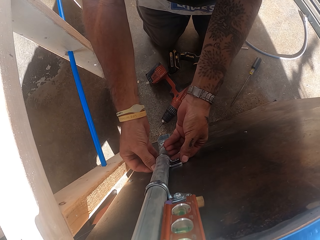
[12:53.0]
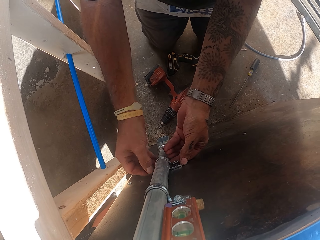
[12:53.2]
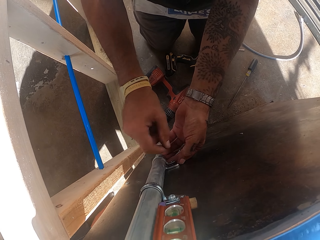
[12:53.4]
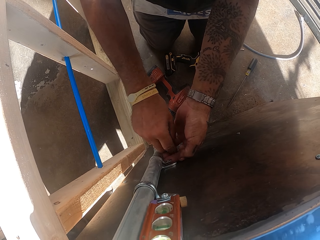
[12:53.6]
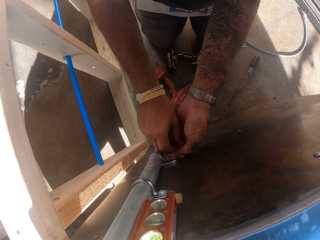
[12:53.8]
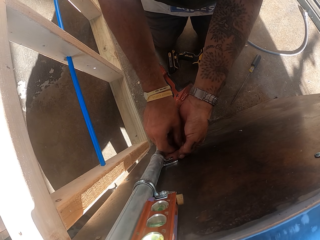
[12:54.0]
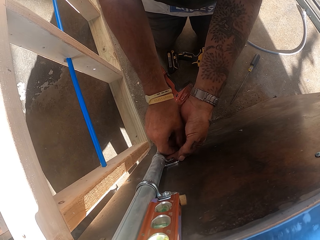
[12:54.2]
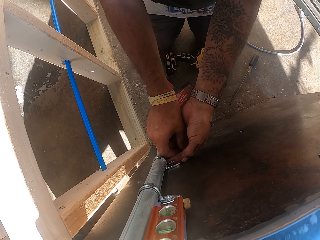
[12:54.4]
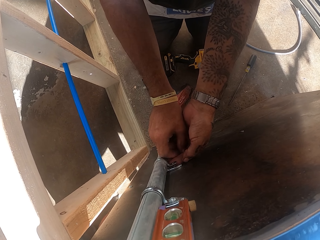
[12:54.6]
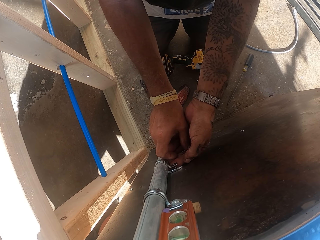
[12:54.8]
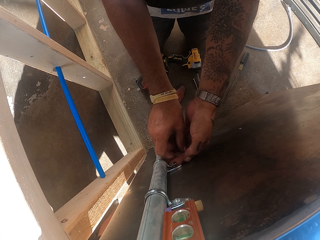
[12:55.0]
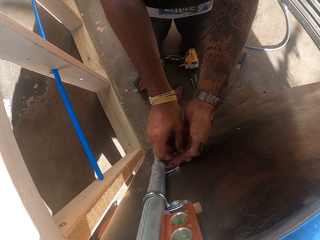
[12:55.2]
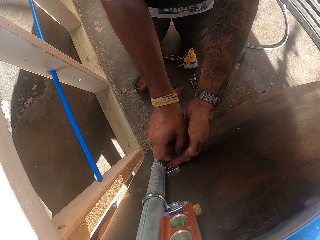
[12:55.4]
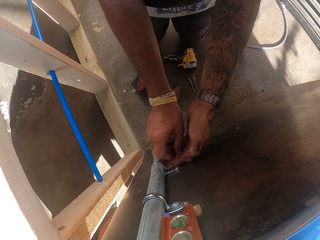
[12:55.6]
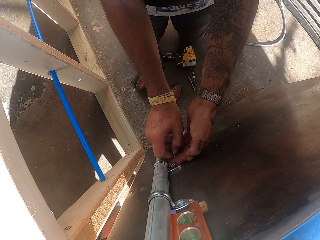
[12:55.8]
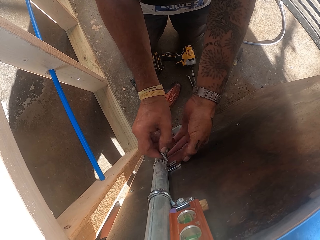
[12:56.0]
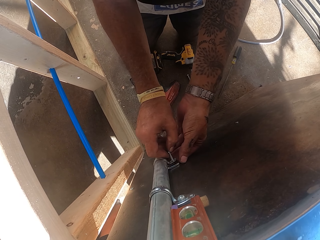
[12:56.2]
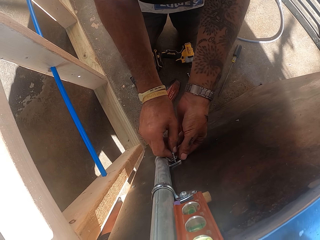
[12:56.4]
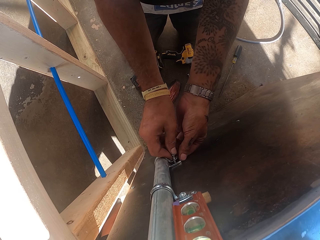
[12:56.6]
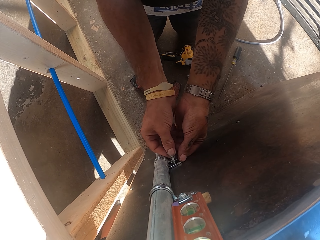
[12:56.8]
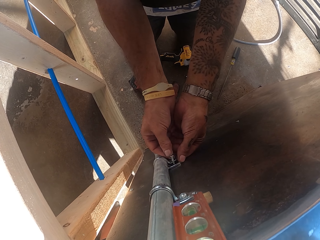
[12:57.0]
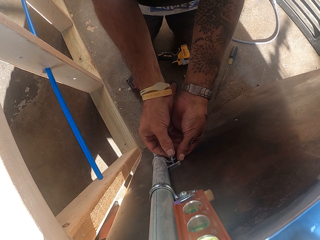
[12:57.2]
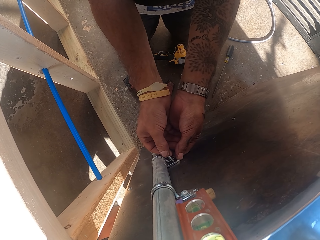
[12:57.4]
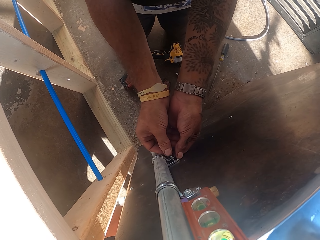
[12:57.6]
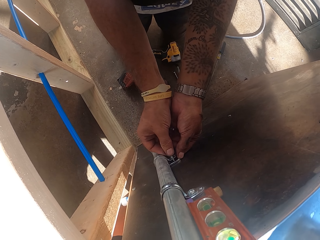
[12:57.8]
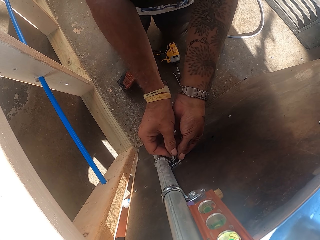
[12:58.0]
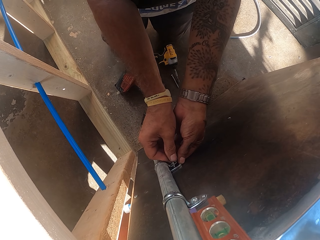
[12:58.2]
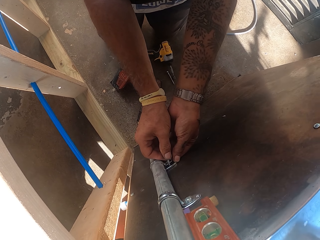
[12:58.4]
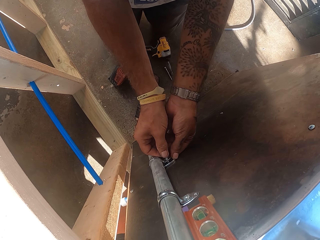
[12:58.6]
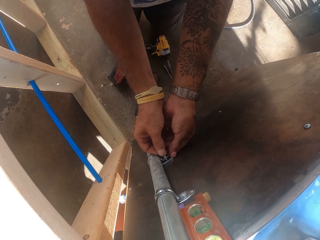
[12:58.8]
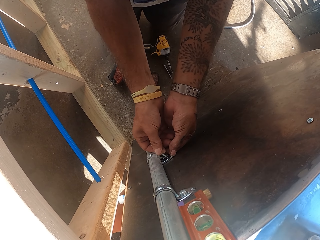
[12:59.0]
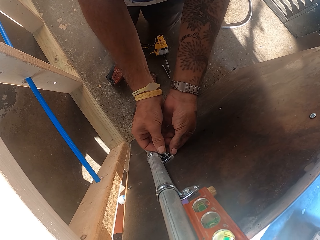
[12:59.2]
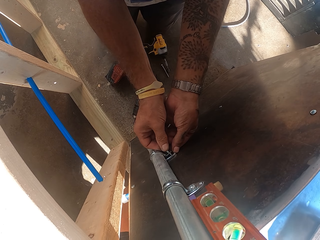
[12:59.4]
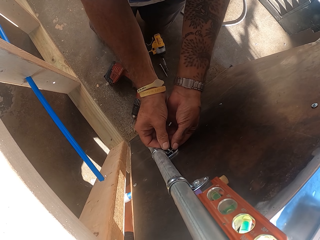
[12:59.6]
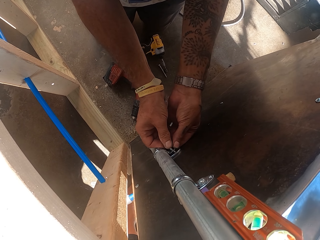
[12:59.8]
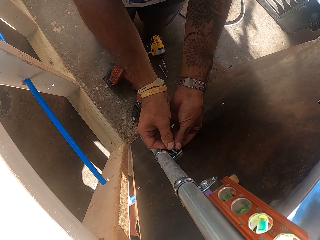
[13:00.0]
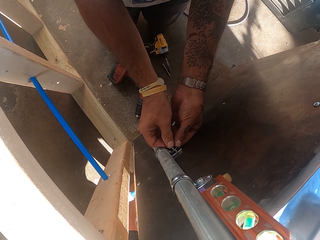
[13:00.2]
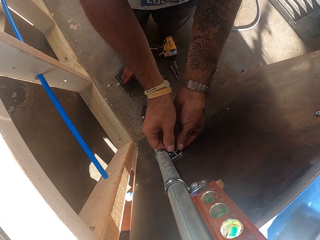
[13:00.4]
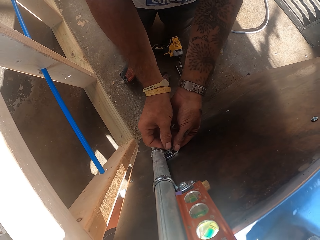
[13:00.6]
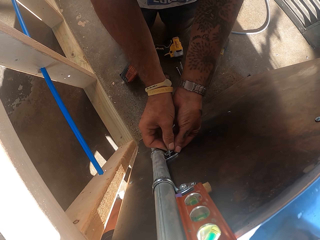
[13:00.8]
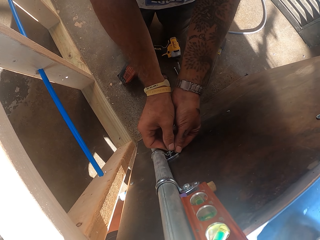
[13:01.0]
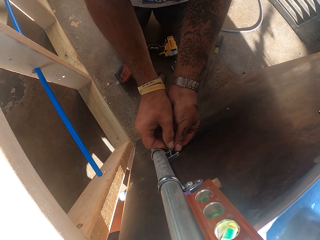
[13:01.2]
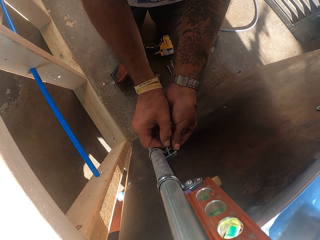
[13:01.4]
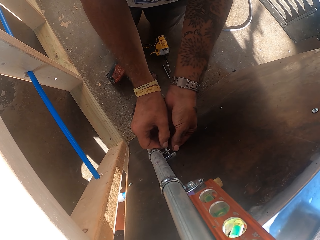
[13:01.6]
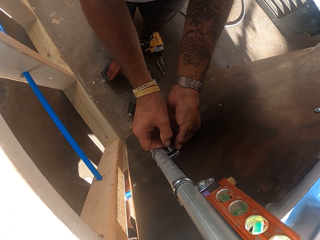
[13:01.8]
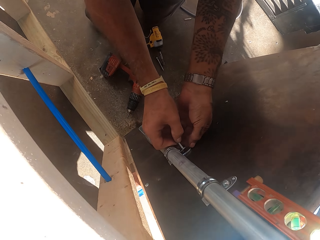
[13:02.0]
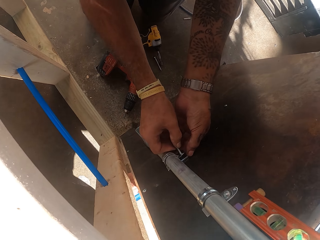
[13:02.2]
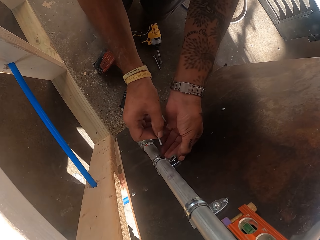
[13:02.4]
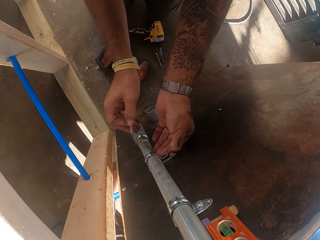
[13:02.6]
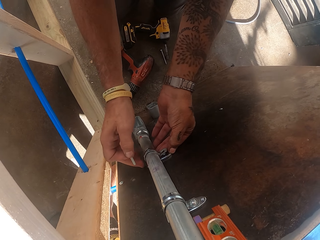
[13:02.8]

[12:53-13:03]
The camera wearer fixes bolts in the metal clamps.

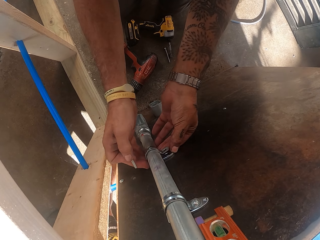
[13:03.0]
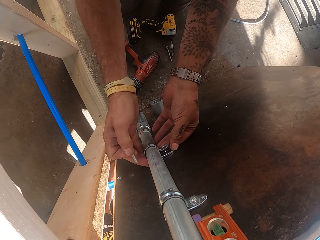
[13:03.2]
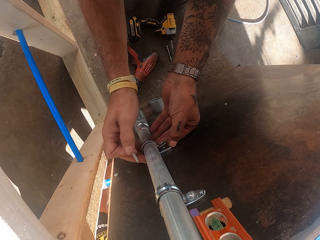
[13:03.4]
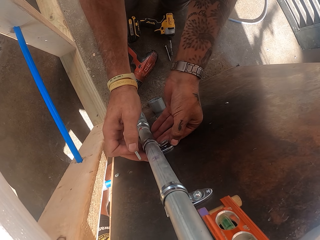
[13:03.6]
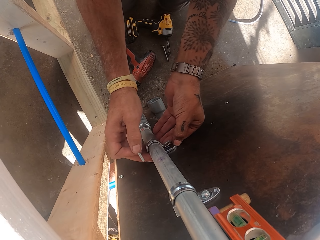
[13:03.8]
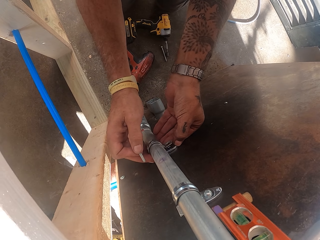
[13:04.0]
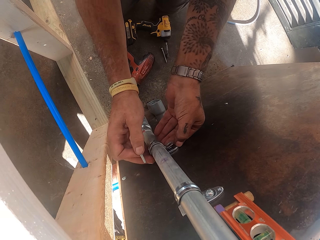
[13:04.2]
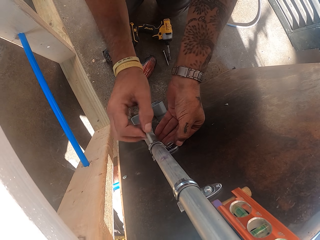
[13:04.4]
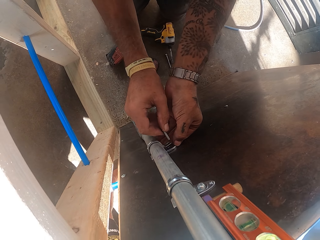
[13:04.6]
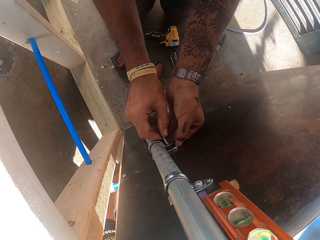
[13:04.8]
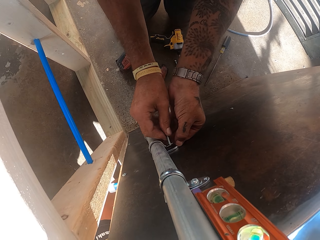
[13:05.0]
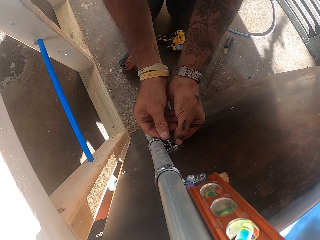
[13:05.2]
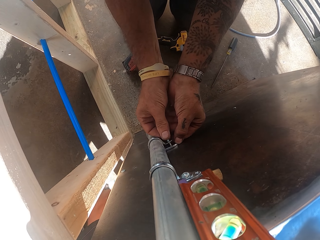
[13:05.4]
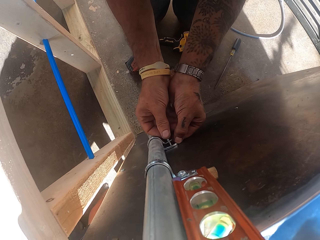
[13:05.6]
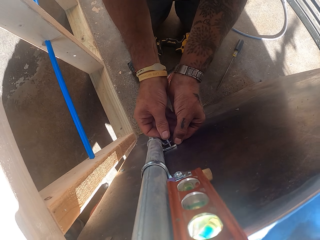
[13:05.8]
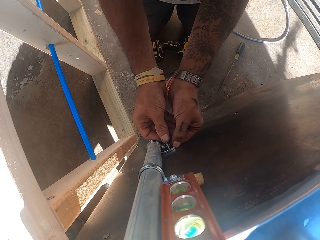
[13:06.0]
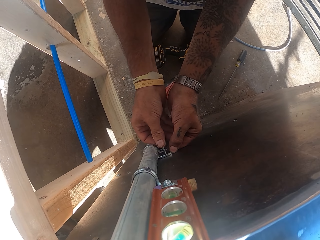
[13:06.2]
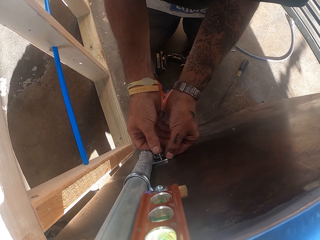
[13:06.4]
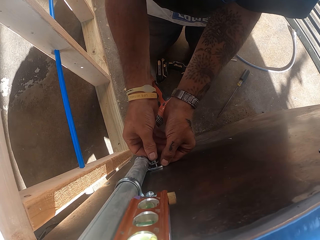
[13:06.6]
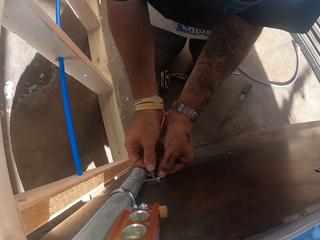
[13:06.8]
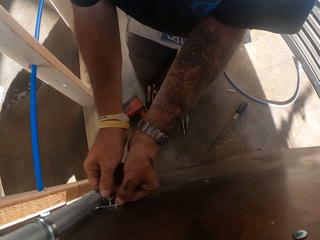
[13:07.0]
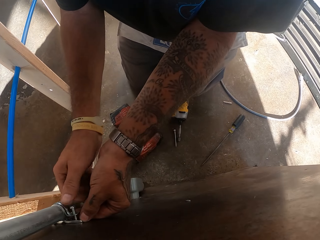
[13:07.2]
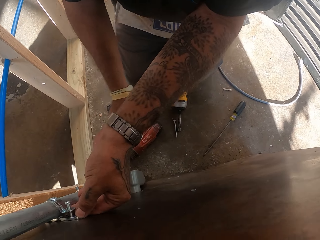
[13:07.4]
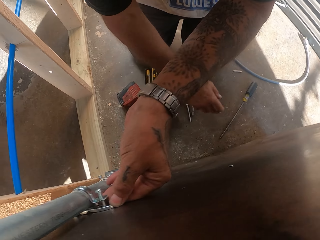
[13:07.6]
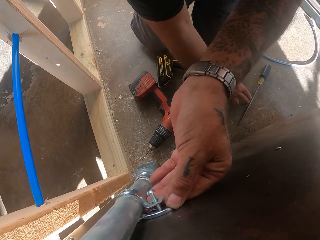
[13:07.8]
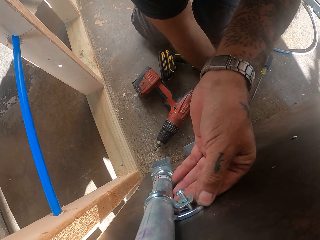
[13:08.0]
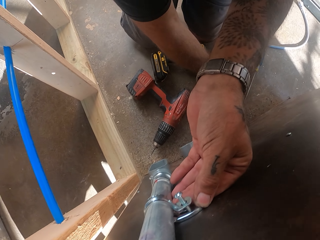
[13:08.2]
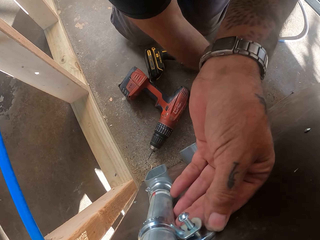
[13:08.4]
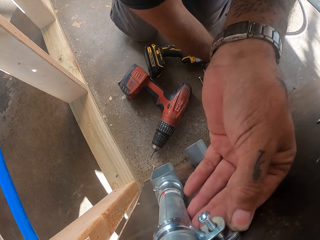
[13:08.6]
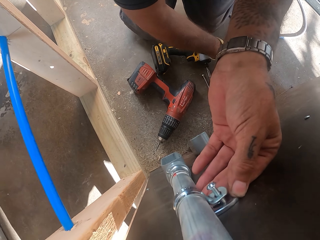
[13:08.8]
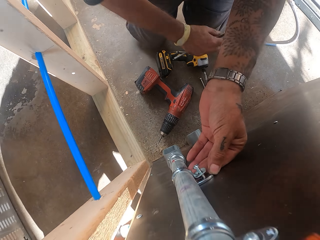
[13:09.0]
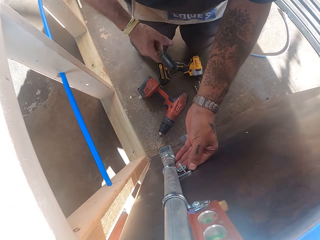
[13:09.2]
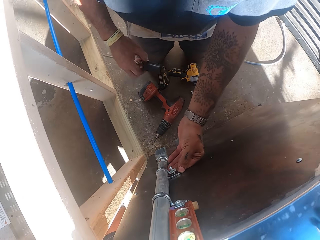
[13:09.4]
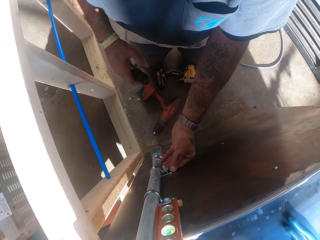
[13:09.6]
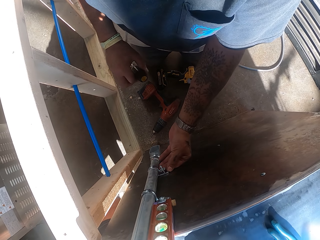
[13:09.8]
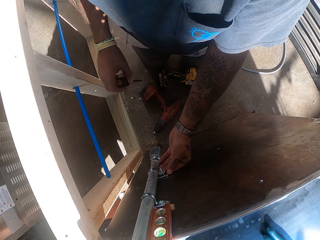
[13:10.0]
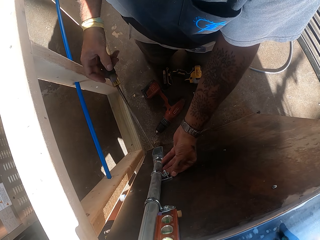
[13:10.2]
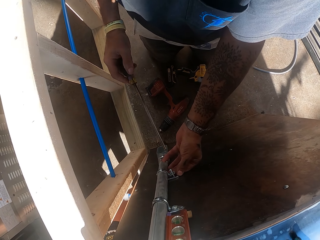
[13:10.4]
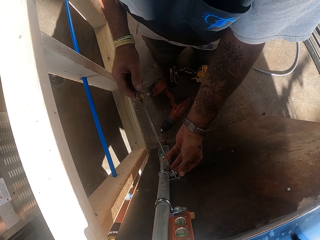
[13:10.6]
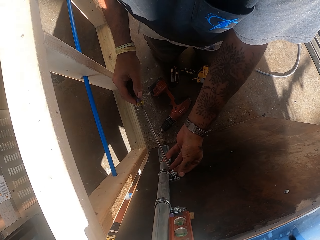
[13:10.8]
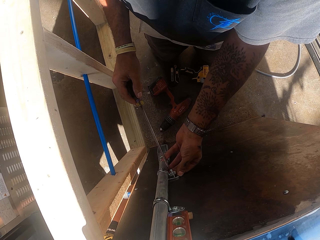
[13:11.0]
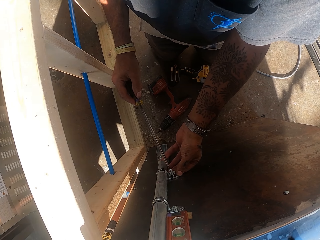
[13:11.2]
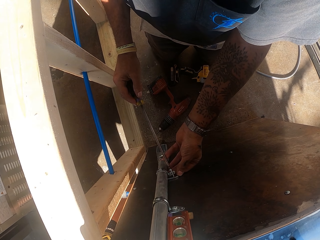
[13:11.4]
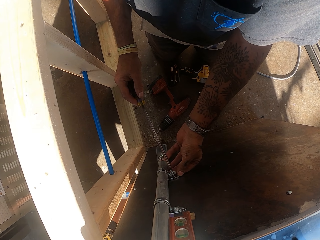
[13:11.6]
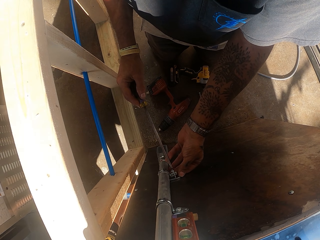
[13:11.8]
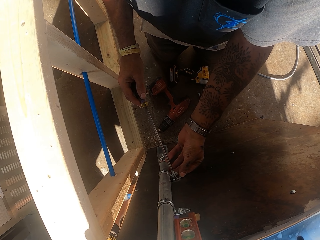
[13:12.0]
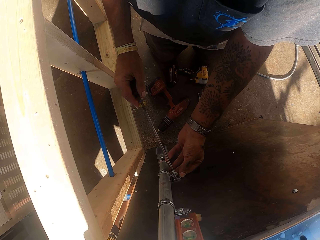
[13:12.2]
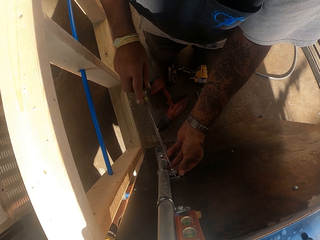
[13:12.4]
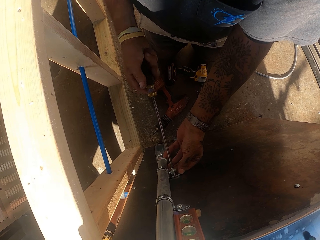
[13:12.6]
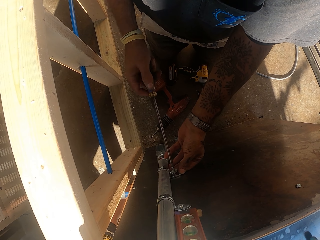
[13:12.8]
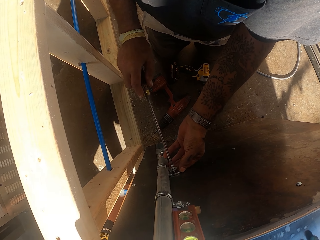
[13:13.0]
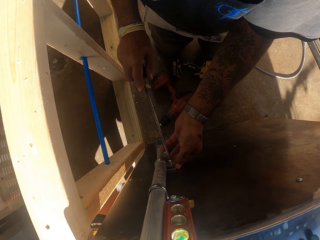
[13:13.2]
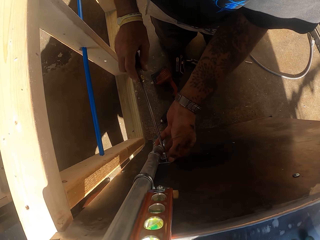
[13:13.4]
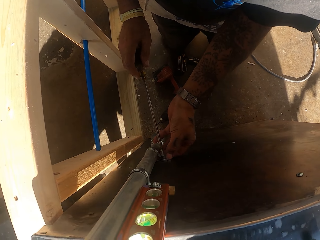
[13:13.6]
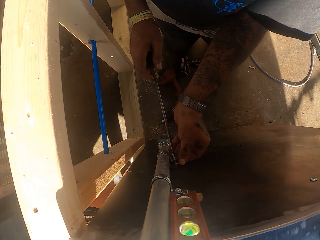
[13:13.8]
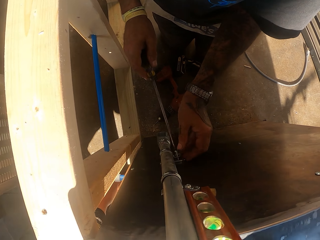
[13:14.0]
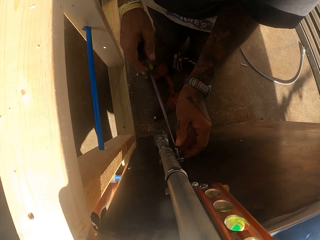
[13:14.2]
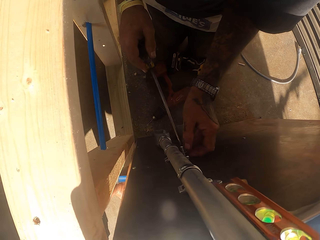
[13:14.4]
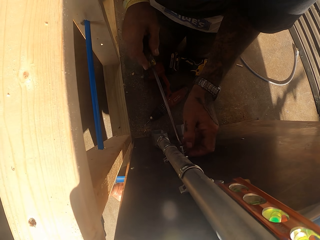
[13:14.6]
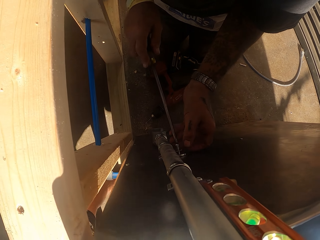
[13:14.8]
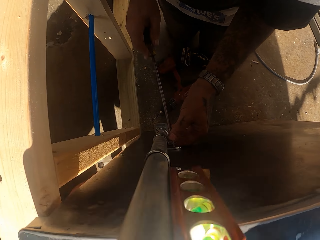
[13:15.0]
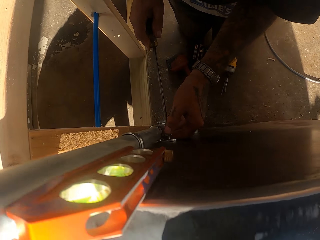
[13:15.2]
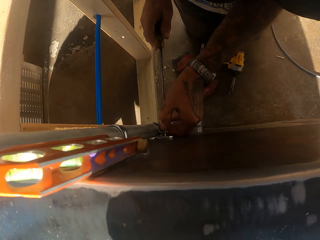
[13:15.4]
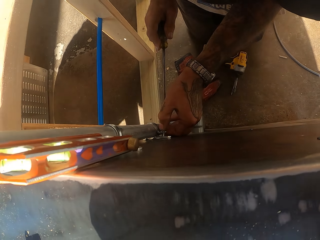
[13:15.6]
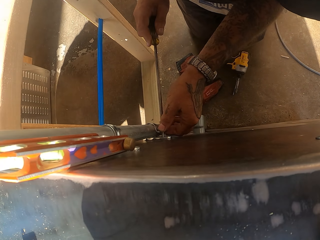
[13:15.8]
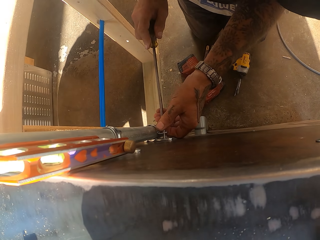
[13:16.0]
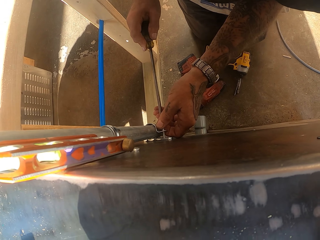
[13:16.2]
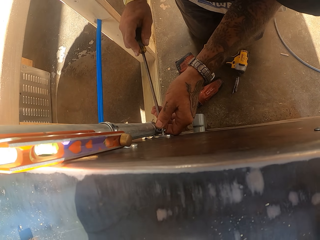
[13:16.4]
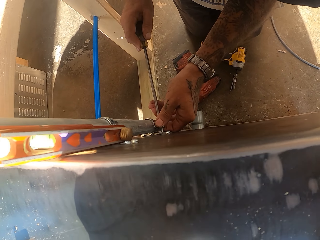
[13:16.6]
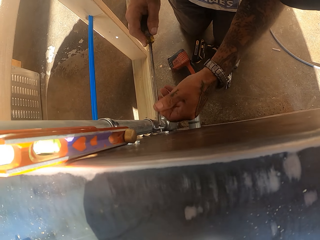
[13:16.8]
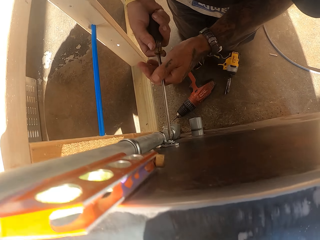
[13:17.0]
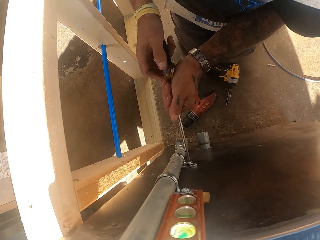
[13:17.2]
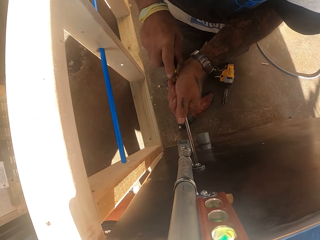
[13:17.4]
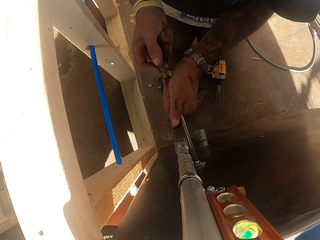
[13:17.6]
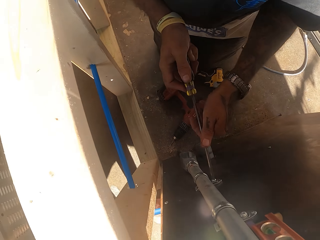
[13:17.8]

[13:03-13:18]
The camera wearer adjusts nuts. They pick up a screwdriver on the floor. They hold the screwdriver. They adjust bolts with the screwdriver.
